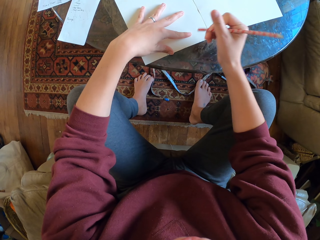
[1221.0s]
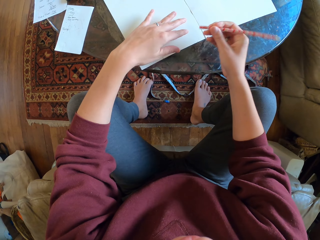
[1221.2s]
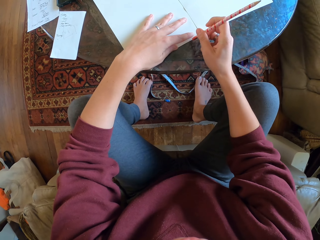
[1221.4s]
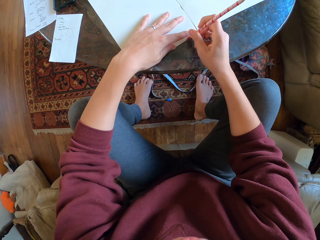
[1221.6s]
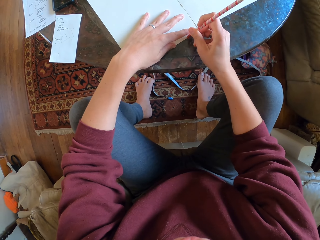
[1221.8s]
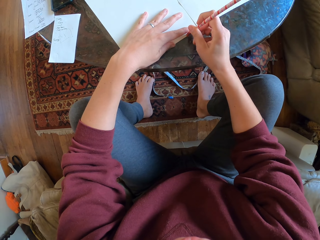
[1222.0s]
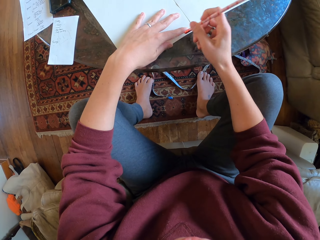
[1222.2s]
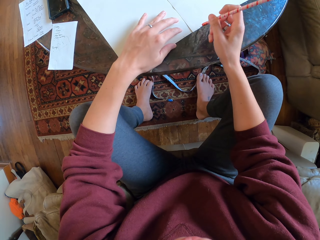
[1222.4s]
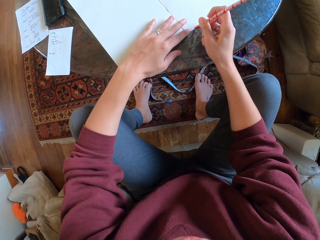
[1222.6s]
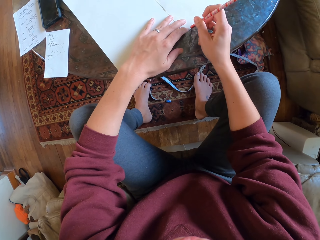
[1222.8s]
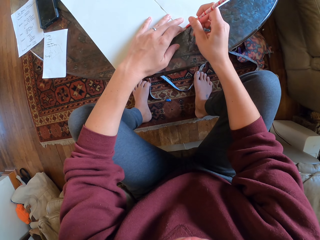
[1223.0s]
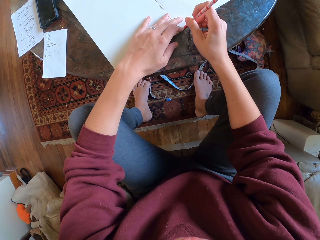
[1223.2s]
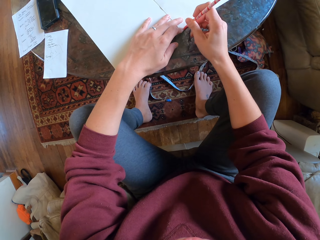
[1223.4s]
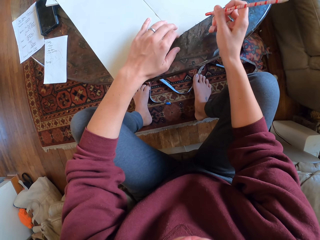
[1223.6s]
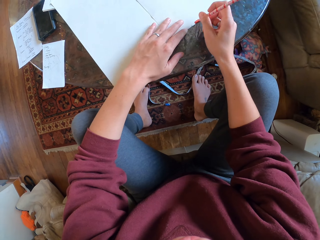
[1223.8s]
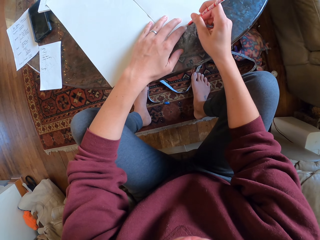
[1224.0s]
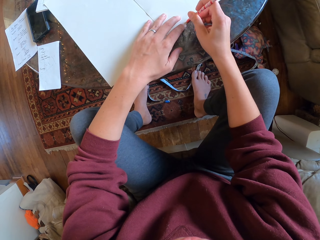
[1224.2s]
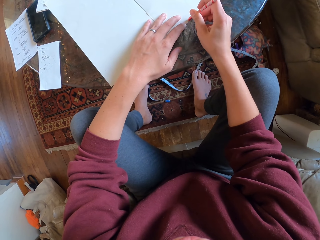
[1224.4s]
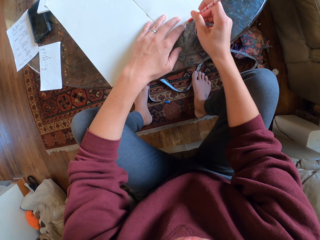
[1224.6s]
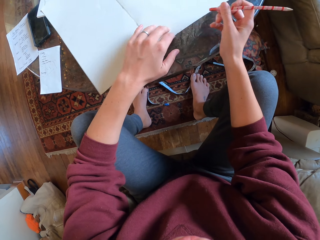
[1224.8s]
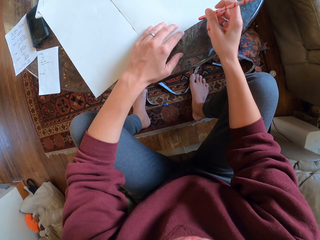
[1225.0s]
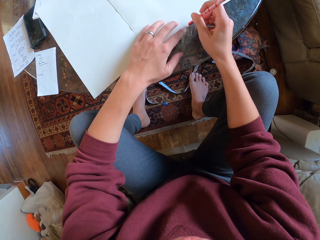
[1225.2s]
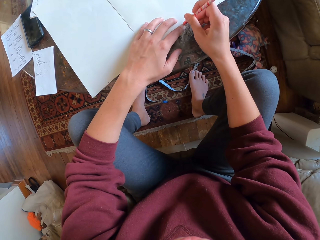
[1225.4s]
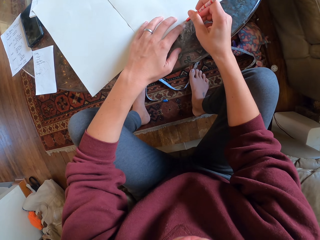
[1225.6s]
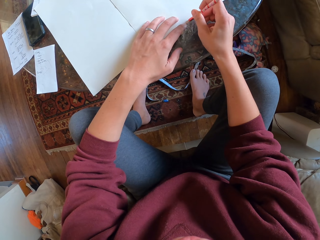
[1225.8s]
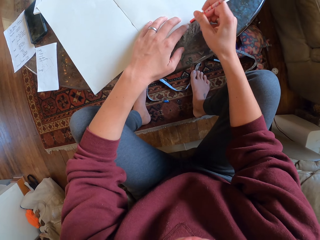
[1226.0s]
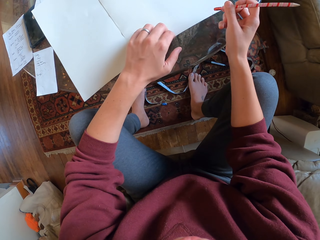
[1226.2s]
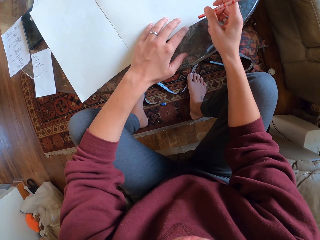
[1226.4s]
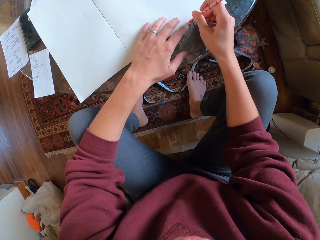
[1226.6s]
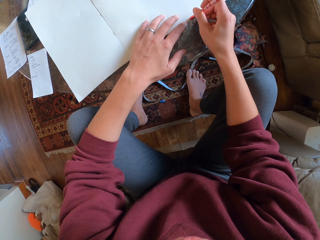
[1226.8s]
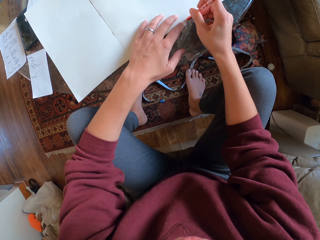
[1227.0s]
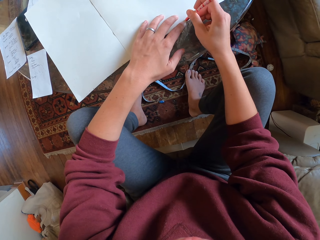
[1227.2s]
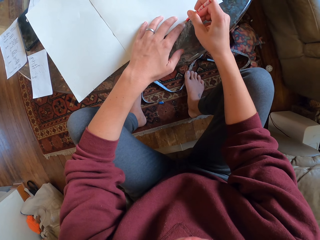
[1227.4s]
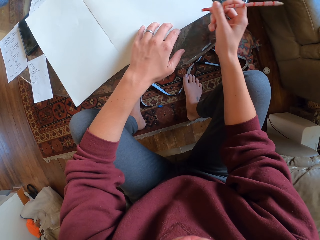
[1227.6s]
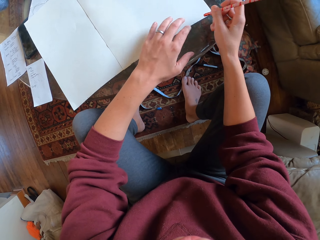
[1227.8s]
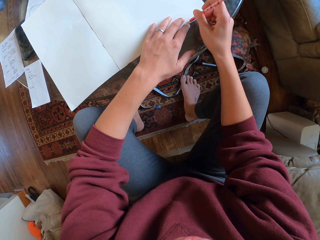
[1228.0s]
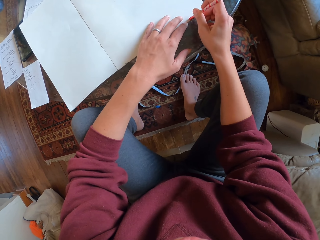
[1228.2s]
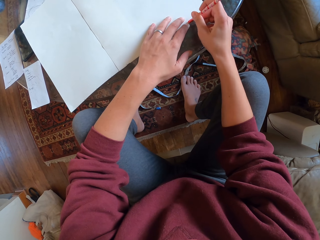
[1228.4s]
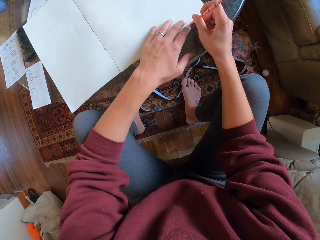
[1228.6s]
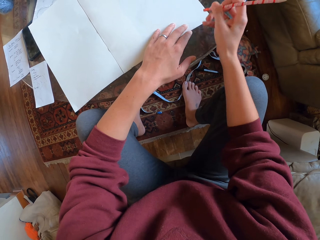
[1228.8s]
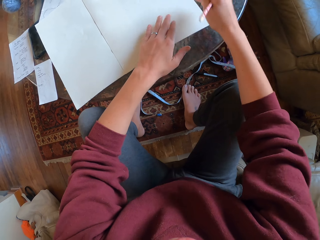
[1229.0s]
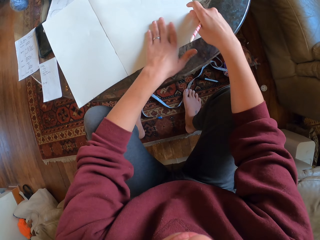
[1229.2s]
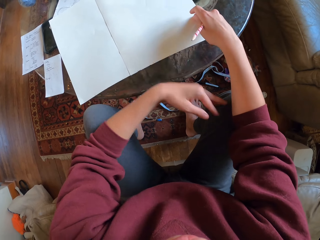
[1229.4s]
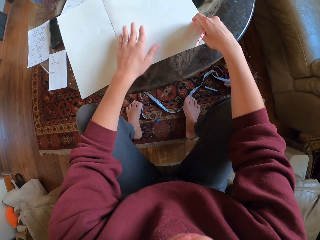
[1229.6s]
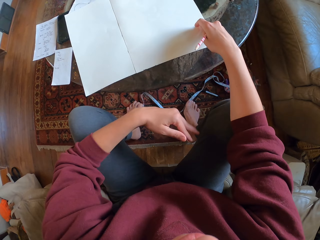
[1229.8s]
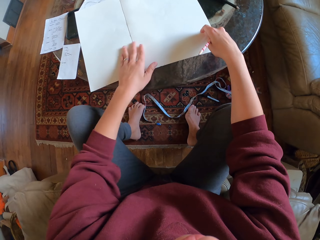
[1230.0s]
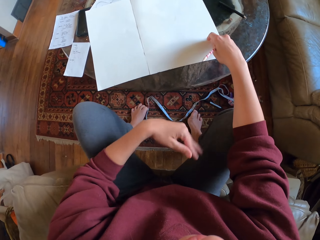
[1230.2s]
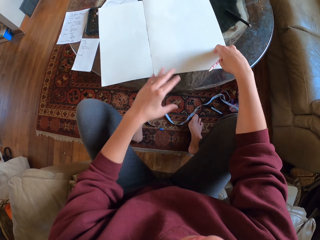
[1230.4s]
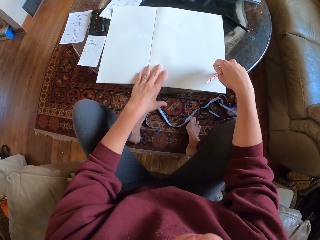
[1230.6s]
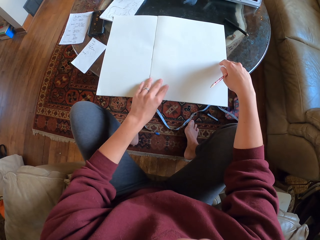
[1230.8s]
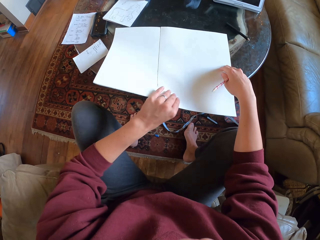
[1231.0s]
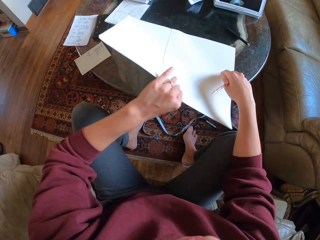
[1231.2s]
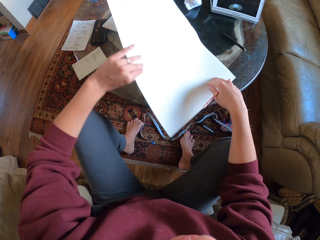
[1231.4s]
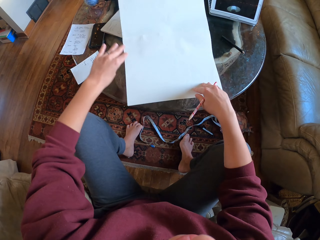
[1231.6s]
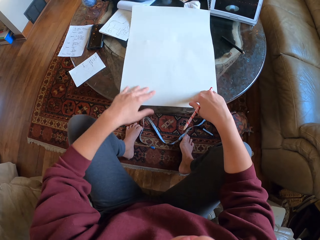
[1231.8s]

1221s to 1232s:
The camera wearer wipes the drawing paper with a hand.

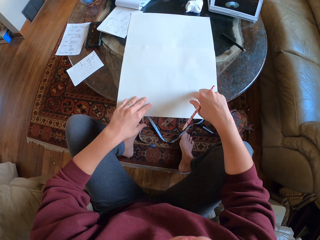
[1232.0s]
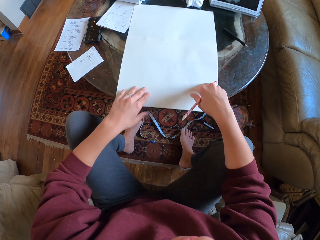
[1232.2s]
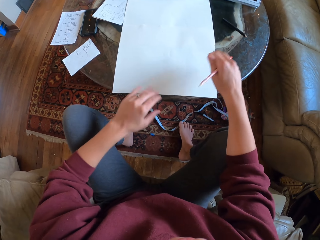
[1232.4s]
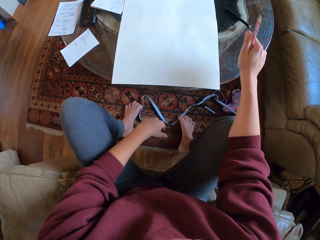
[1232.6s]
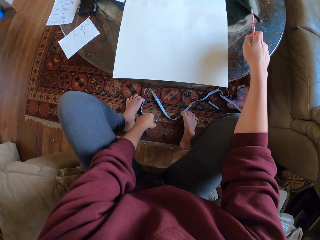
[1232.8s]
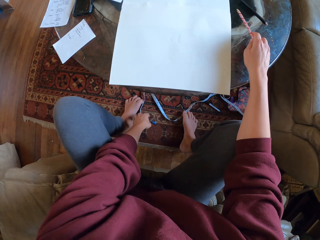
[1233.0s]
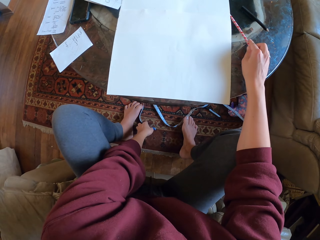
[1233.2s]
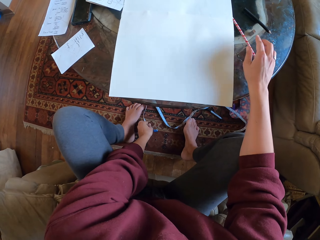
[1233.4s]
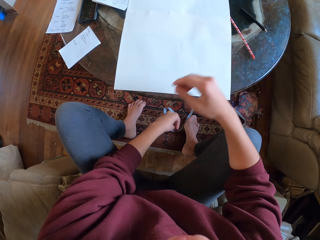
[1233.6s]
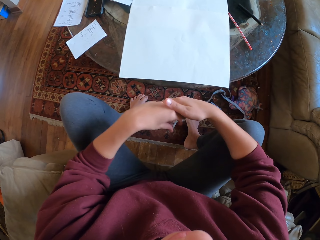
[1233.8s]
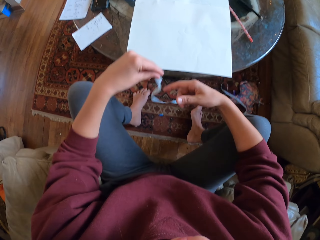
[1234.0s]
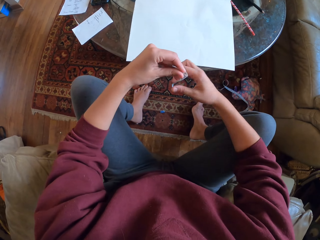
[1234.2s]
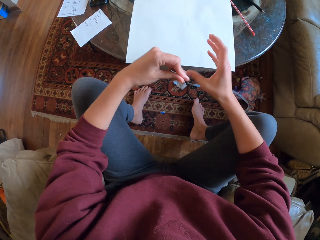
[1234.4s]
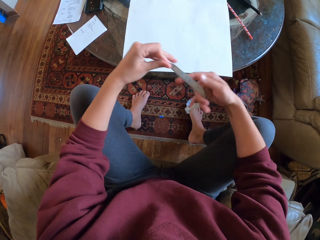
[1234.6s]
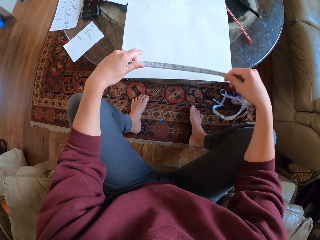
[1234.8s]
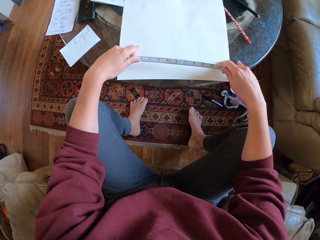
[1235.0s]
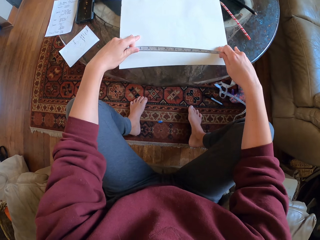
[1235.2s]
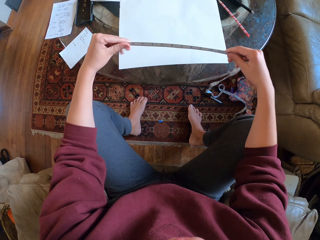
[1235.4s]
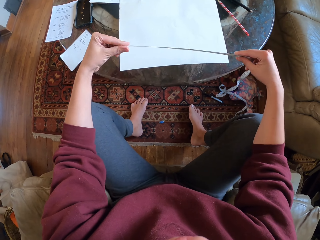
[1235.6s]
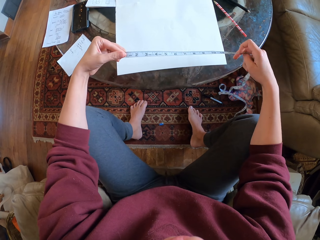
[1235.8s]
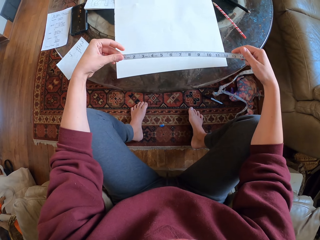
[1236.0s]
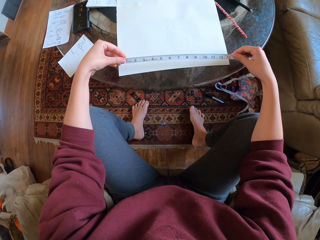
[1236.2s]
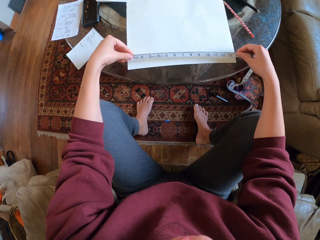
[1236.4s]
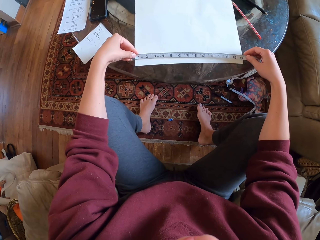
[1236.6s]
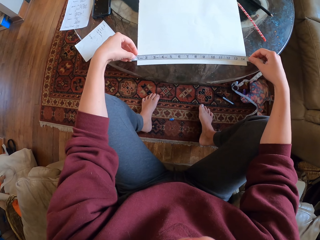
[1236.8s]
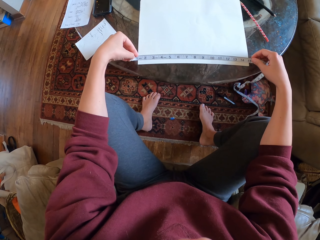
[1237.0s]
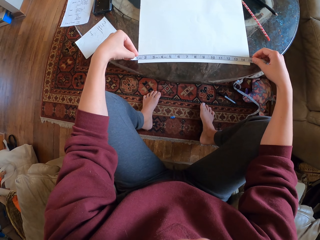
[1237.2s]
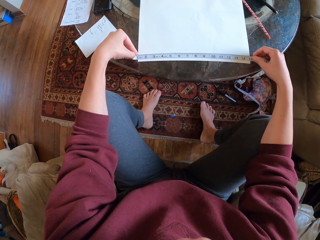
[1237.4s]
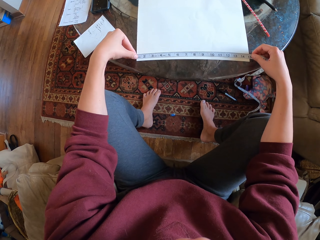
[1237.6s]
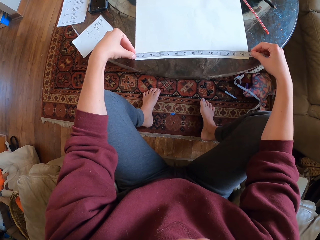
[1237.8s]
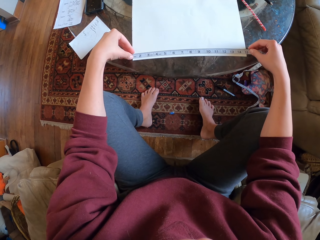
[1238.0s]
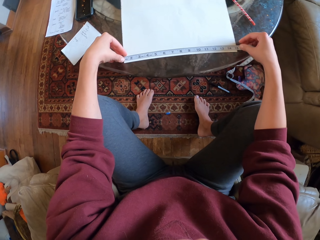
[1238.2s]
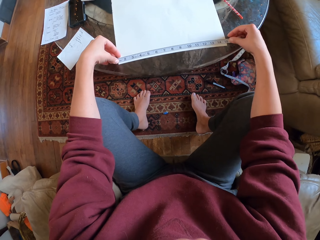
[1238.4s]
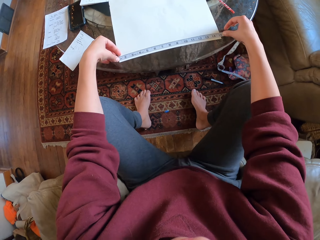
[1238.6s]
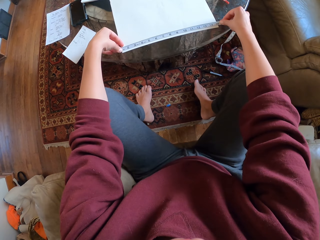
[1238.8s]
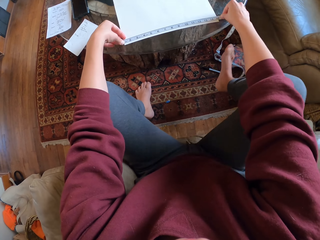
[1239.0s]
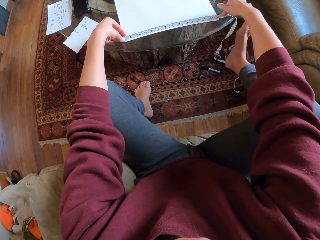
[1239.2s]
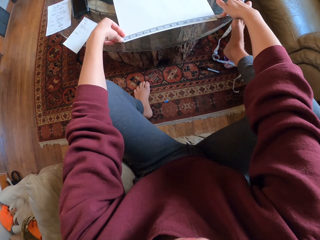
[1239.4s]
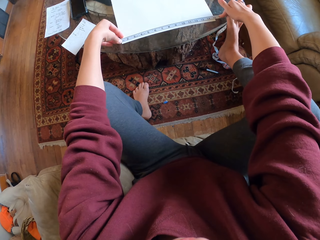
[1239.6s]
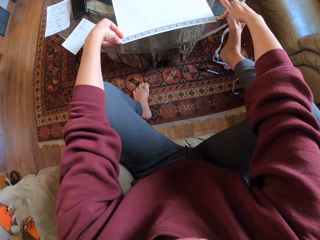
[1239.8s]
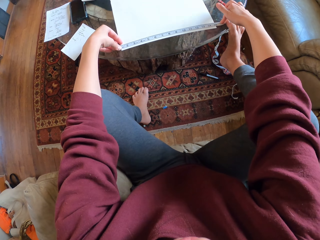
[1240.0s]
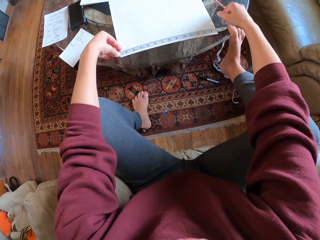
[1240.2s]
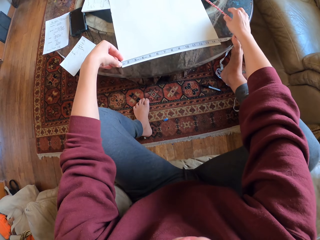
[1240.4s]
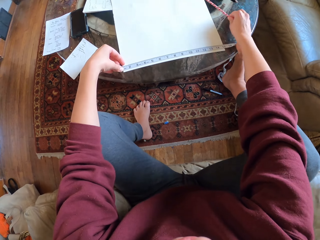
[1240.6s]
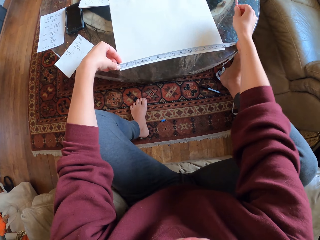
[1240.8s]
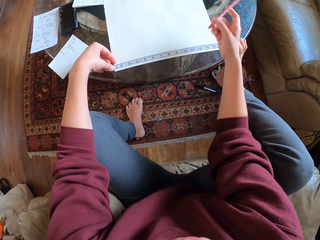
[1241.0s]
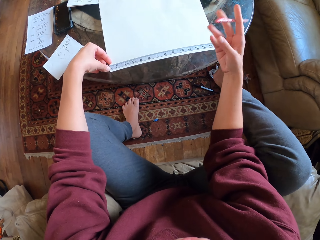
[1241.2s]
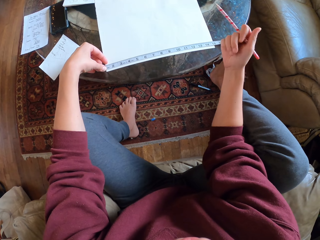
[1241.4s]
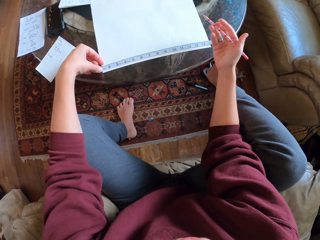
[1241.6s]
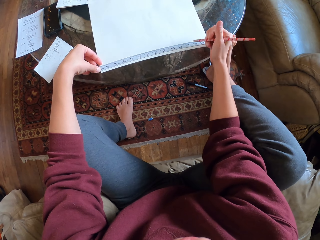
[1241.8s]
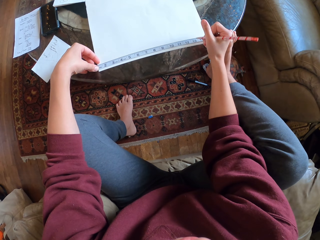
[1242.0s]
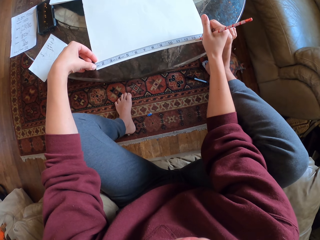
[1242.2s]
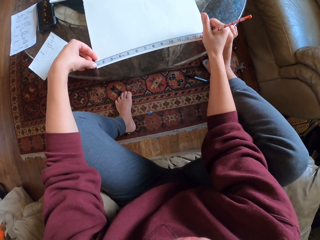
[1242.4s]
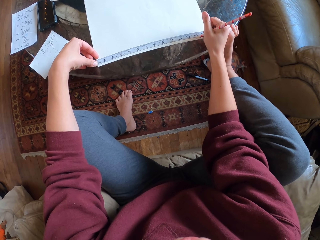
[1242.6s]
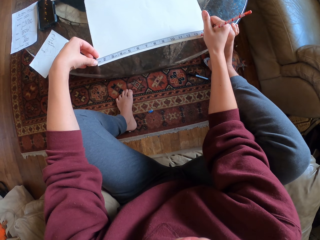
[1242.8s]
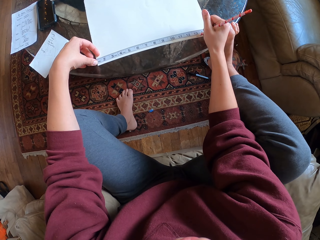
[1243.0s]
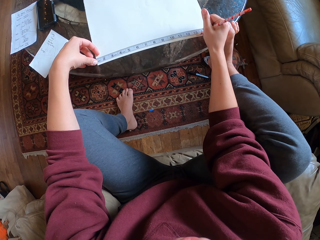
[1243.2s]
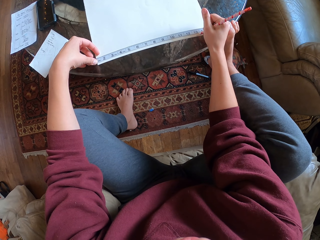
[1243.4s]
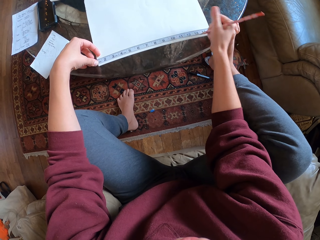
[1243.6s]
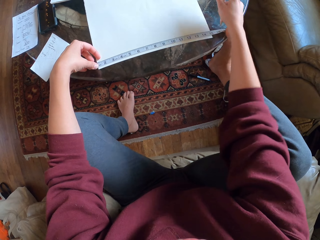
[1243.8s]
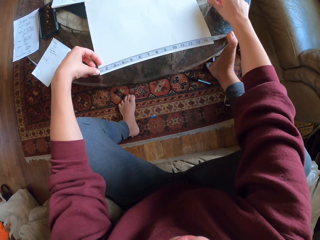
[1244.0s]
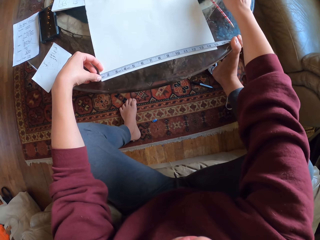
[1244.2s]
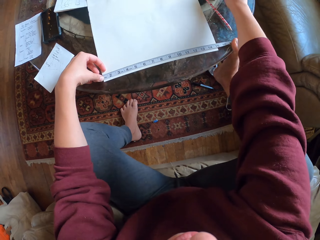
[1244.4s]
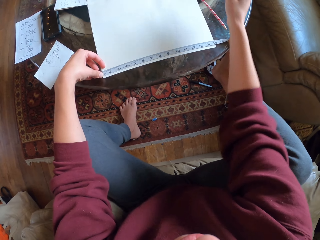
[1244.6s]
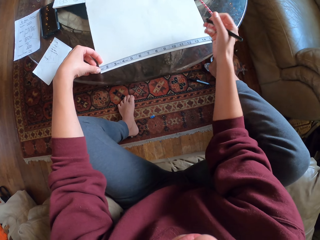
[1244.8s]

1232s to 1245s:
The camera wearer turns the combined drawing paper. They place a pencil on the table. They pick up the tape measure or measuring tape. They pull the paper back. They hold the tape measure. They measure the drawing paper with the measuring tape. They hold the measuring tape with a leg. They take the pencil from the table. They put marks on the drawing paper. They put the pencil on the table.
